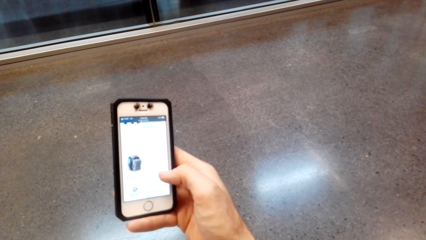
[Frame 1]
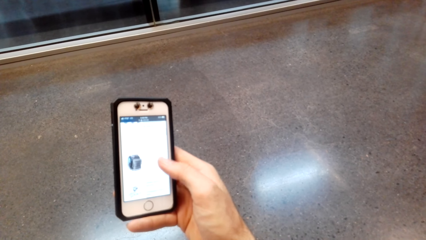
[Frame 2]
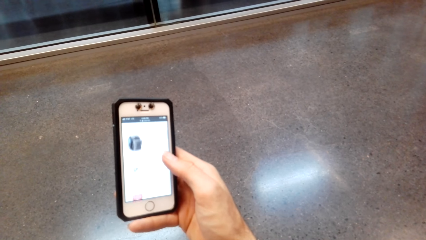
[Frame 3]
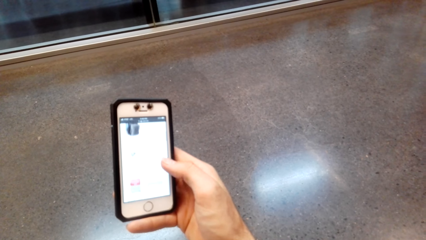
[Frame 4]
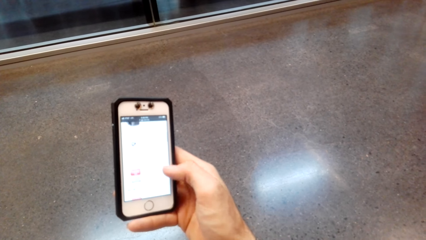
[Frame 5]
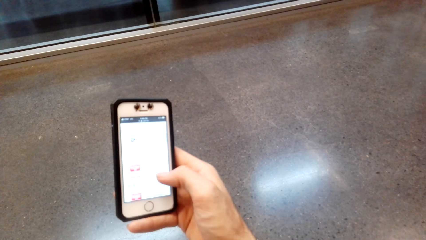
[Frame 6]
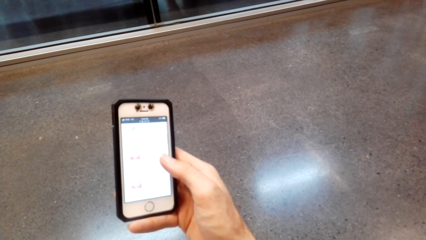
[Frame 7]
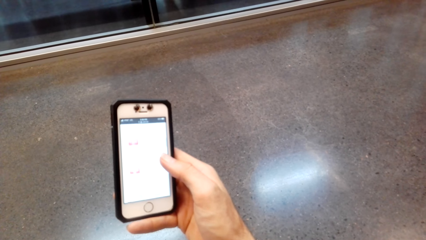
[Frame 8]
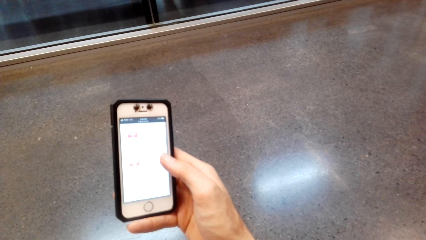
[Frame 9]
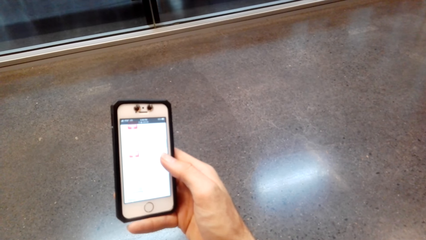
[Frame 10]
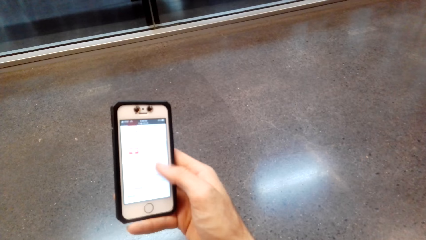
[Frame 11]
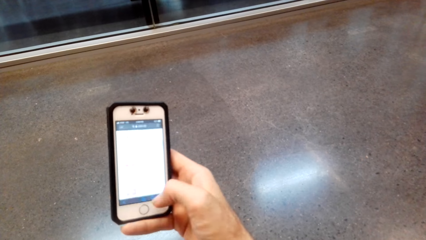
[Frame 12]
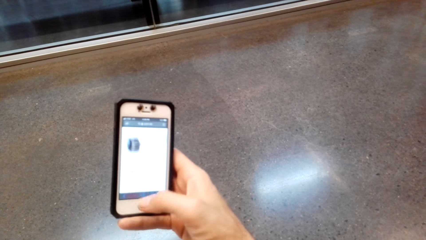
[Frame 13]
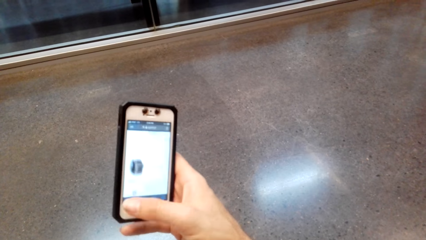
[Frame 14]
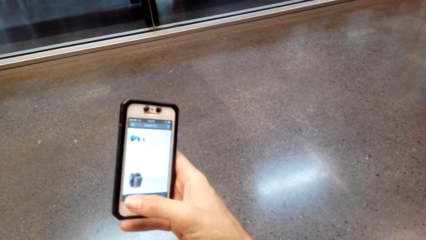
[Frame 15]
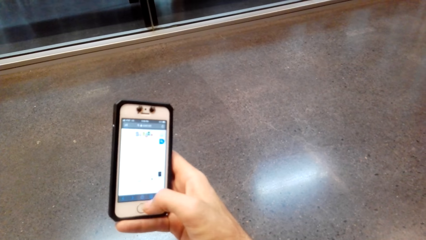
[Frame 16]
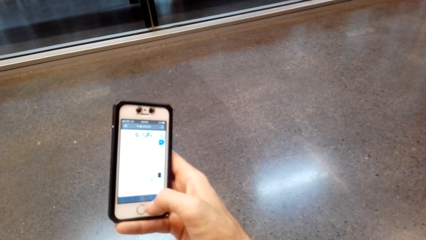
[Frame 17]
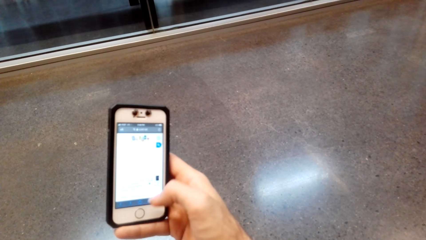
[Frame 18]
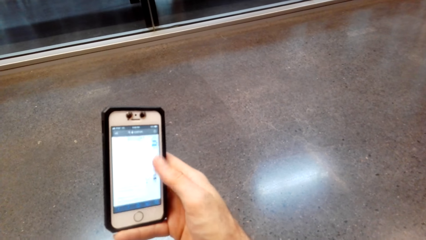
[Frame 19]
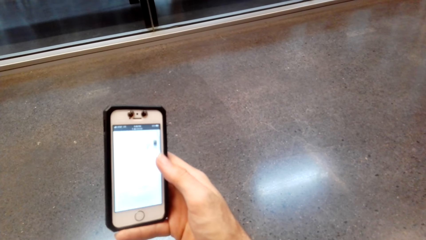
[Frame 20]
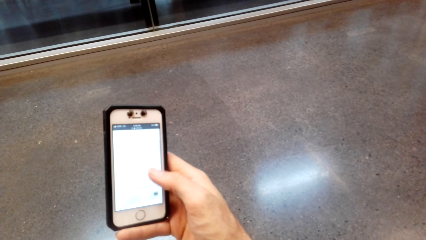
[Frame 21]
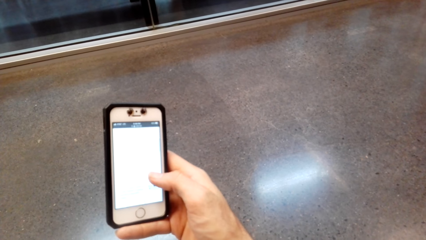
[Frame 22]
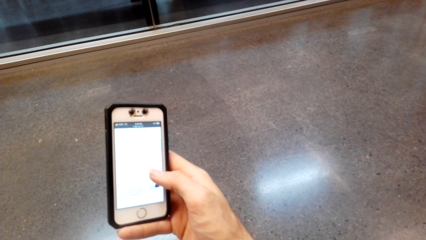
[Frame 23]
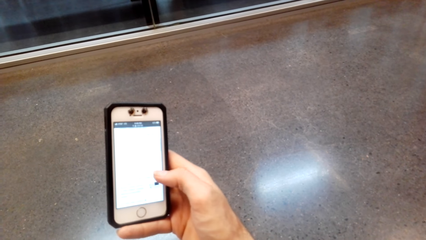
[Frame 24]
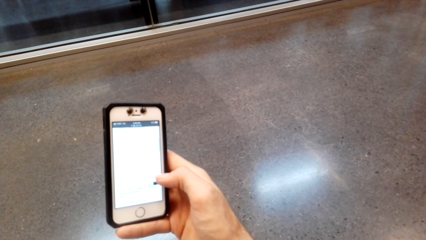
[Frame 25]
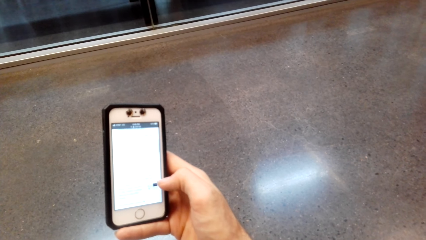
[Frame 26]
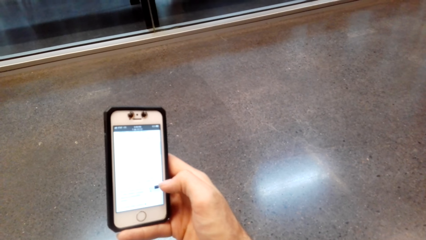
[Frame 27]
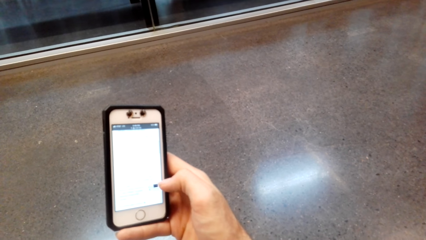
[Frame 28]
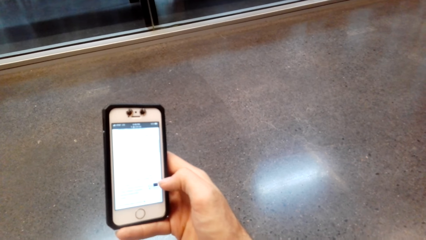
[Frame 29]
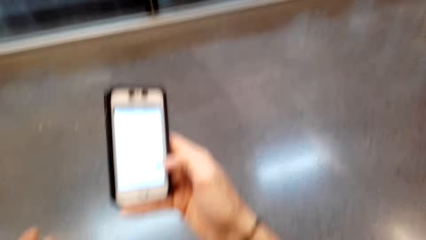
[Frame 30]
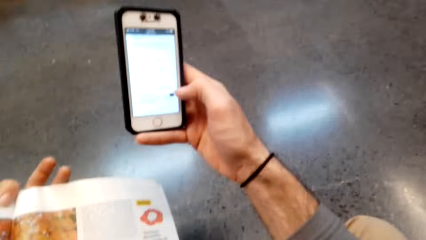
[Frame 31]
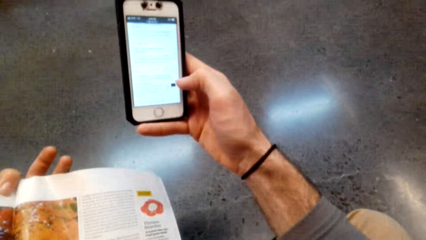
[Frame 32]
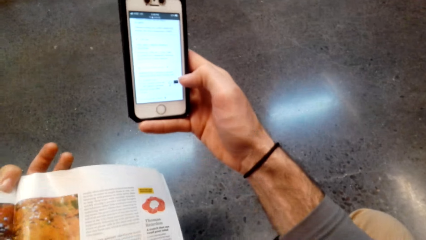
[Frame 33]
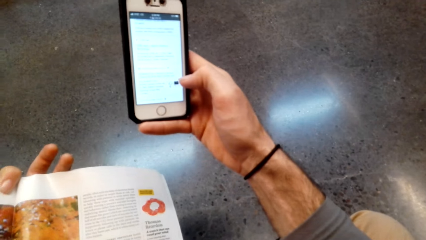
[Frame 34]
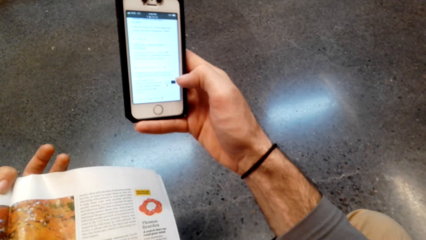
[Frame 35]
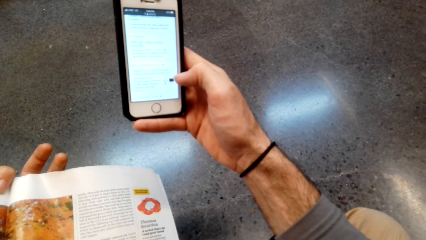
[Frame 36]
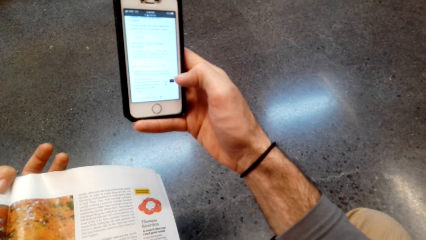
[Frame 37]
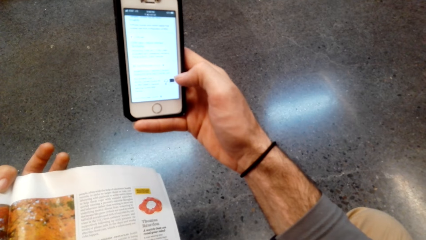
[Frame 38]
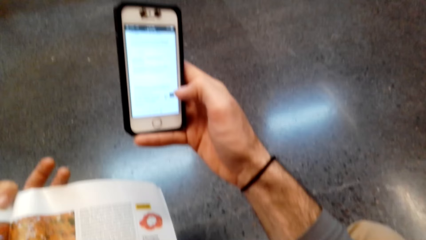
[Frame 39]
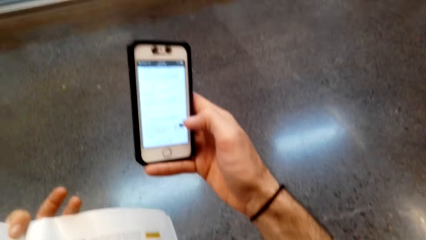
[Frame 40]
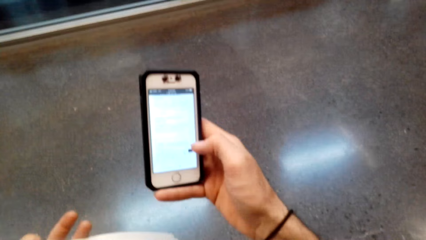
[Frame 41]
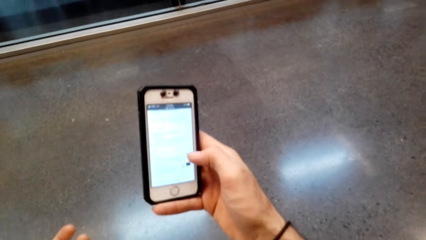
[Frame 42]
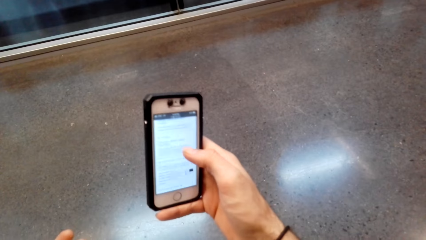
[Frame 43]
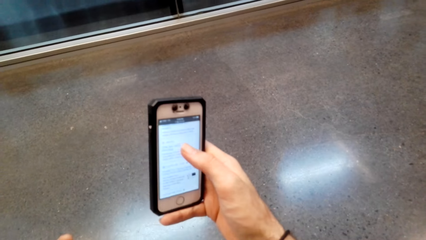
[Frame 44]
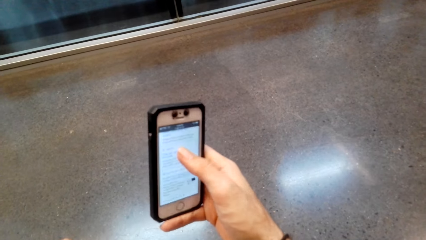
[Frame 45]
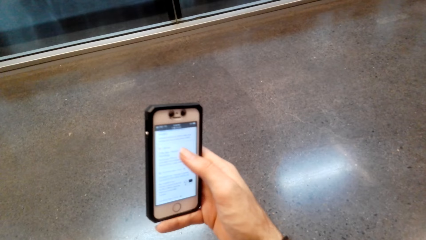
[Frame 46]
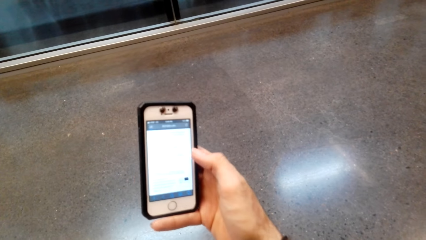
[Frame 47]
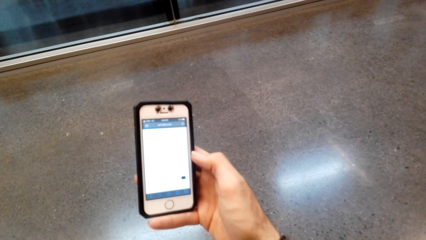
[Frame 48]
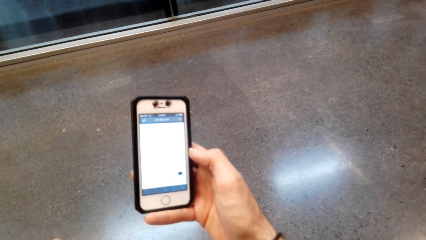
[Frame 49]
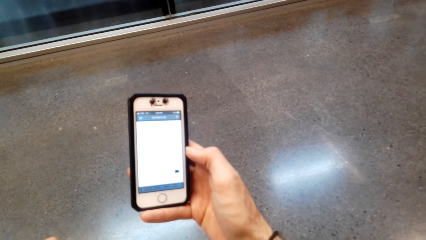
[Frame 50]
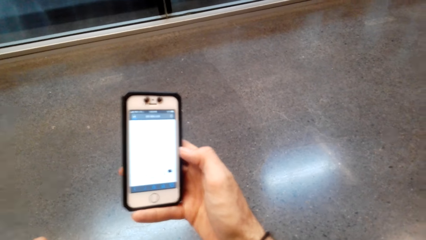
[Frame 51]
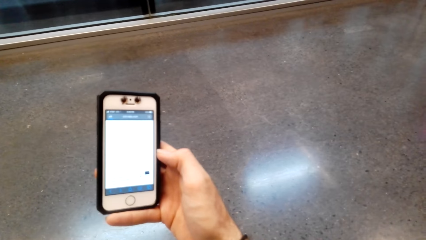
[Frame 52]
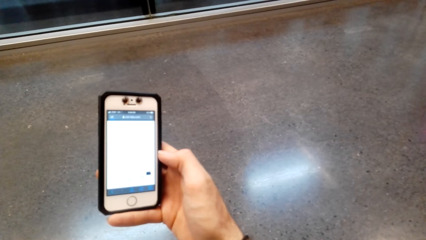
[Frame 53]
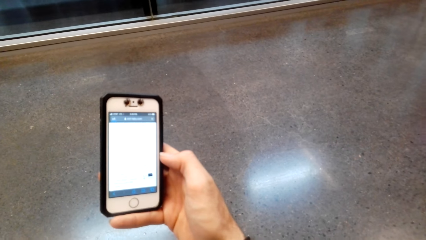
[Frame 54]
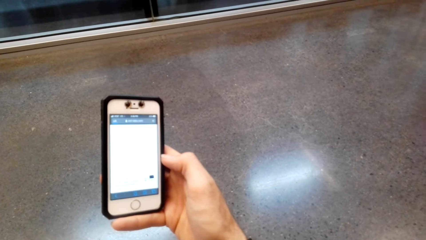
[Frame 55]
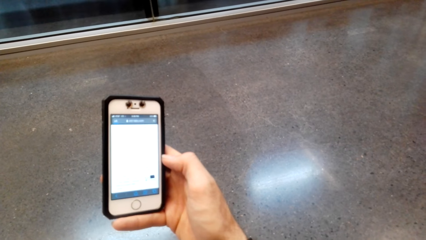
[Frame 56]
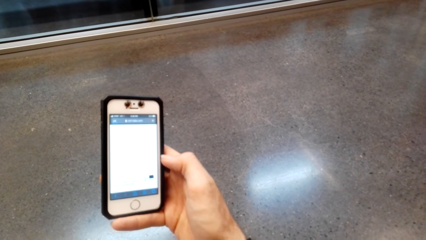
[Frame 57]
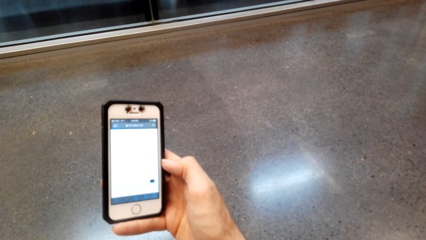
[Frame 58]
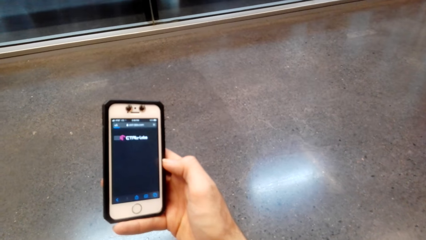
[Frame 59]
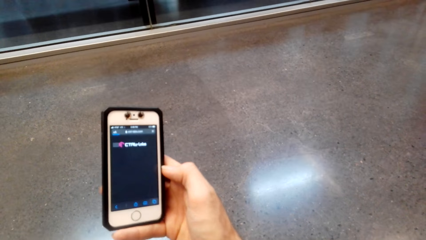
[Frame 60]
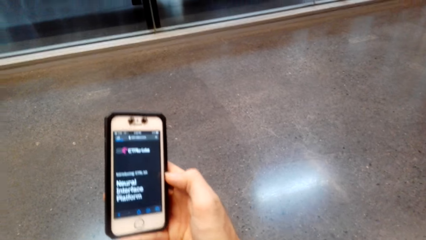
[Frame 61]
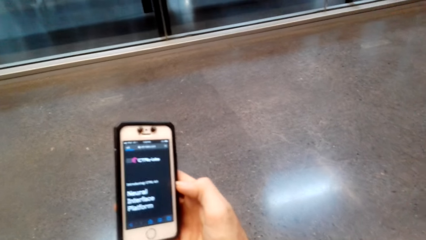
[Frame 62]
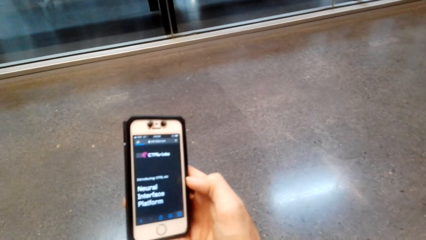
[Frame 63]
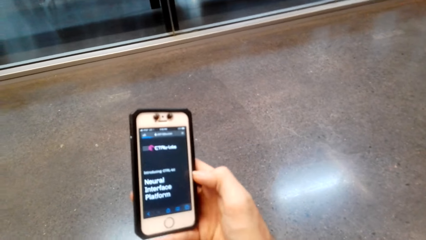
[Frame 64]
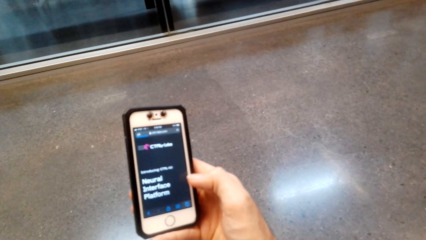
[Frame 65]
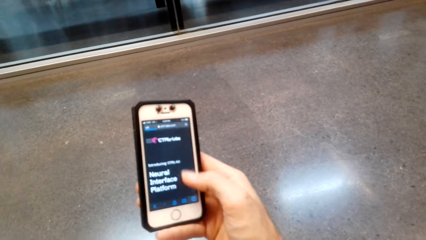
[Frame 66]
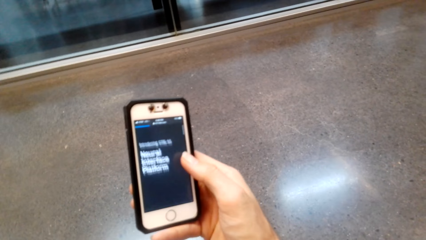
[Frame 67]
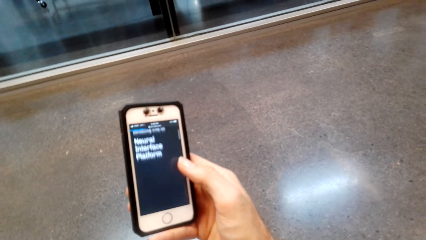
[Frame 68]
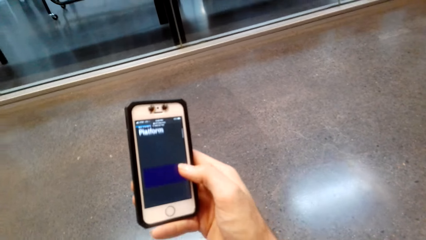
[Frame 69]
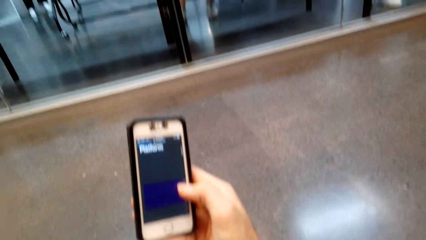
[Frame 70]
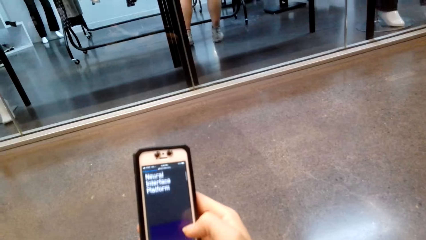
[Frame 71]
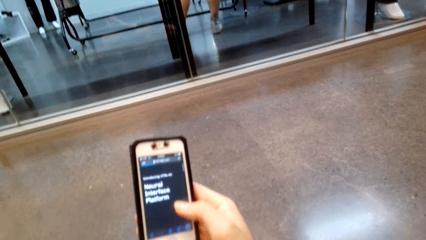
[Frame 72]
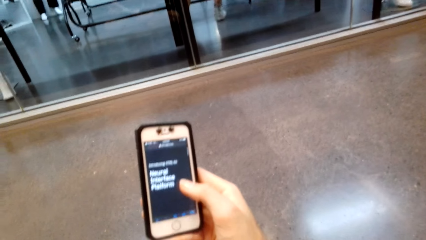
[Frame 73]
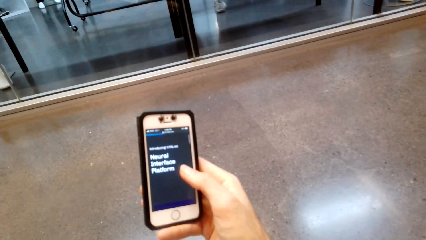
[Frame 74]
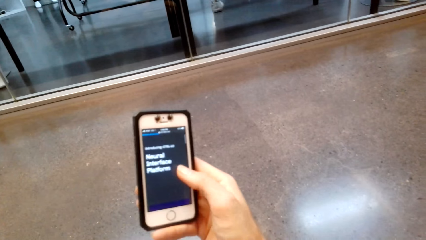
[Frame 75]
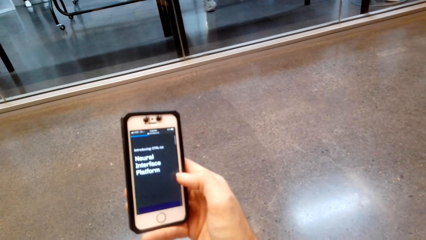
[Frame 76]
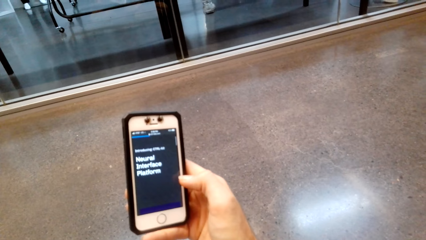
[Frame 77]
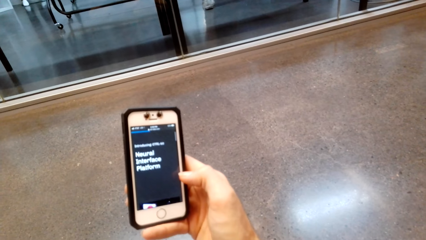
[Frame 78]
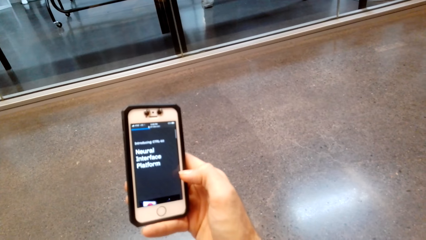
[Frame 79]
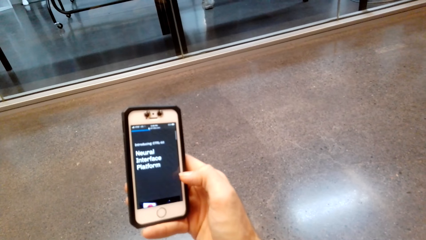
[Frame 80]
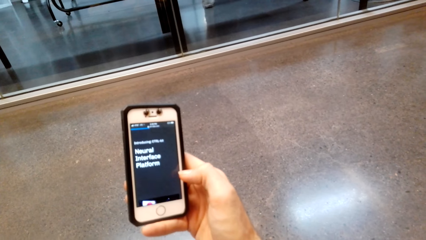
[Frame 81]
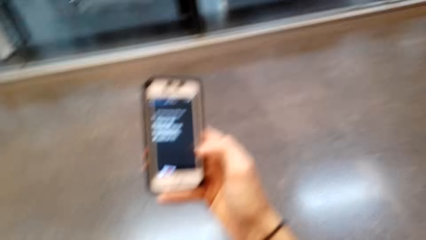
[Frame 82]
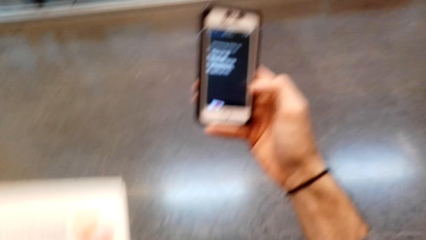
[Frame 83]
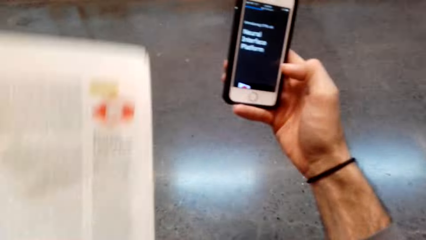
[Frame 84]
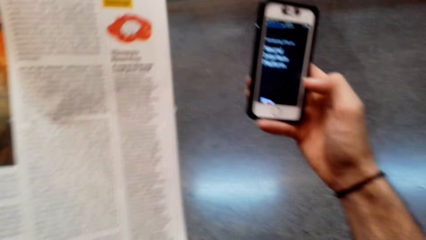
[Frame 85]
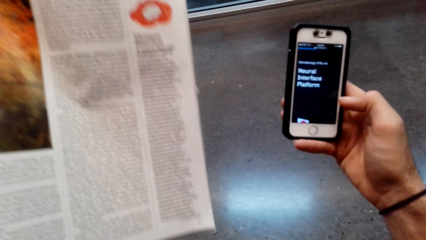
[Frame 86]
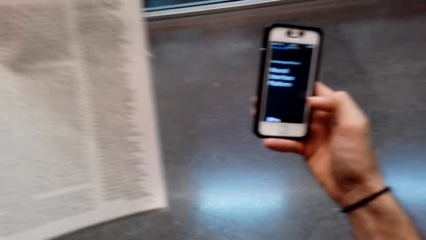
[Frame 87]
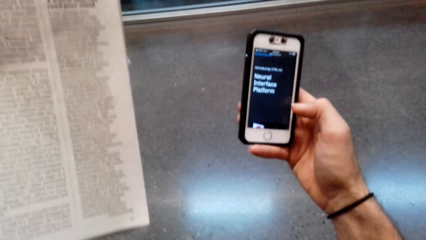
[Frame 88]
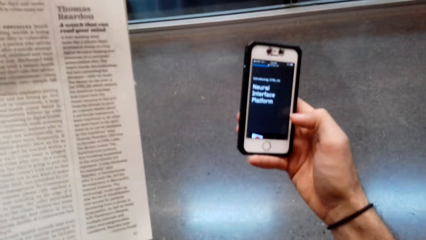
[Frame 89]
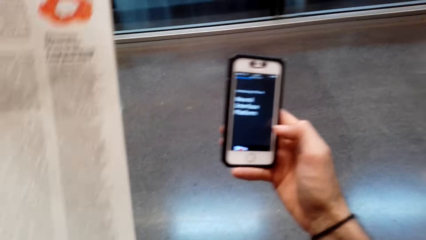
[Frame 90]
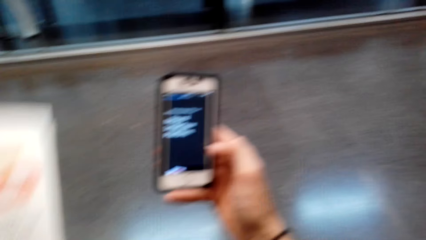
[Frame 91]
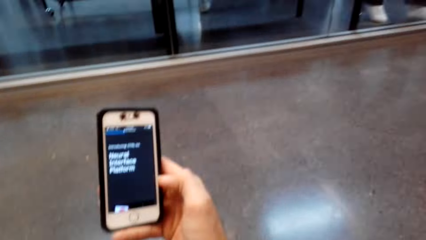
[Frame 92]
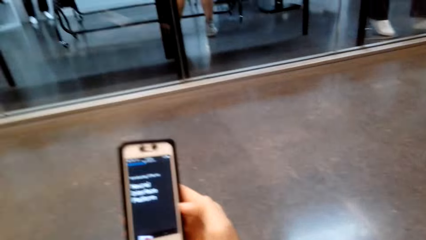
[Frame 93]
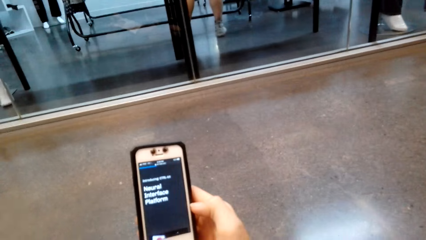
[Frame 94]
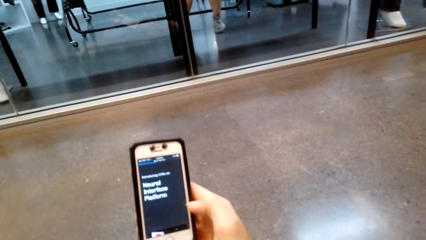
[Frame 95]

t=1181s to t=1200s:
The camera wearer reads the book. They press the phone. They scroll the phone. They read the book.
